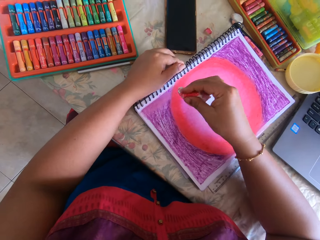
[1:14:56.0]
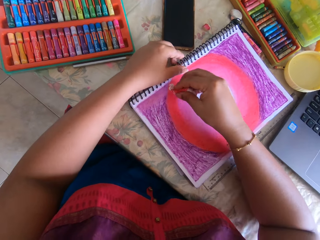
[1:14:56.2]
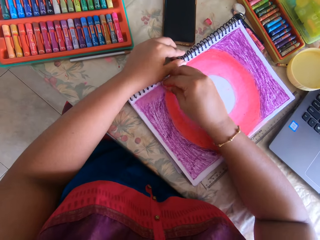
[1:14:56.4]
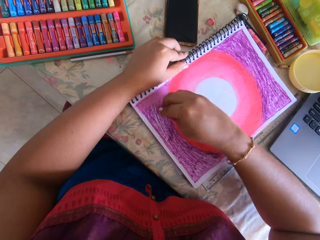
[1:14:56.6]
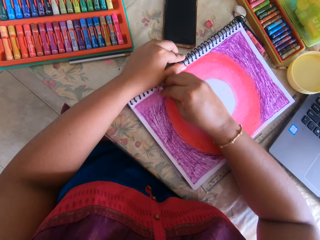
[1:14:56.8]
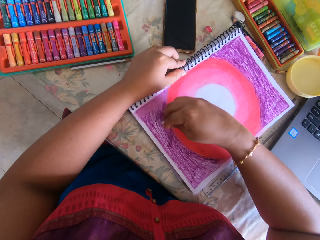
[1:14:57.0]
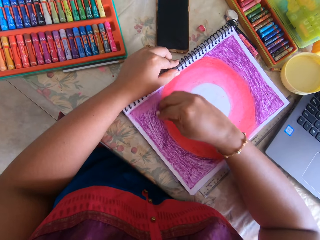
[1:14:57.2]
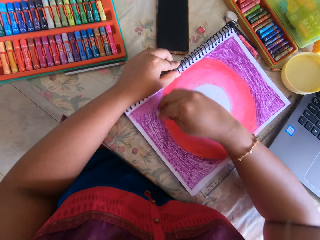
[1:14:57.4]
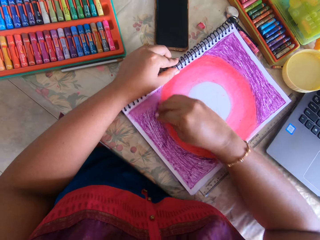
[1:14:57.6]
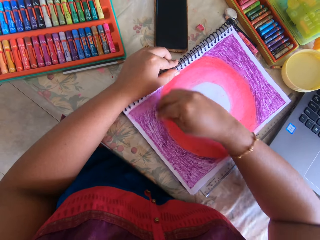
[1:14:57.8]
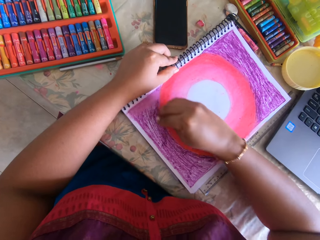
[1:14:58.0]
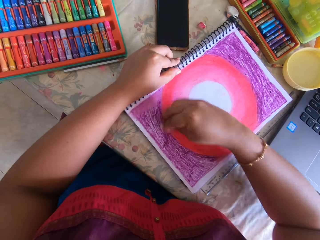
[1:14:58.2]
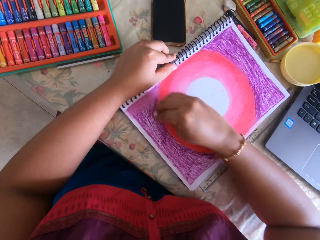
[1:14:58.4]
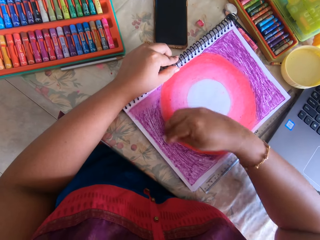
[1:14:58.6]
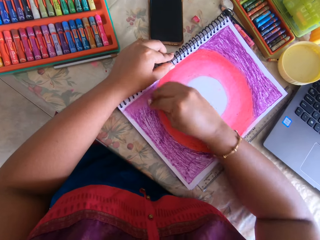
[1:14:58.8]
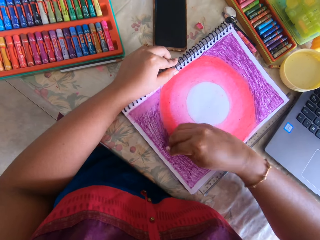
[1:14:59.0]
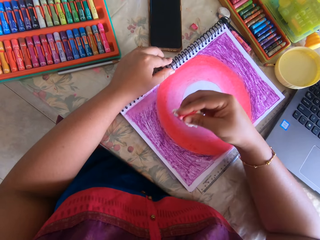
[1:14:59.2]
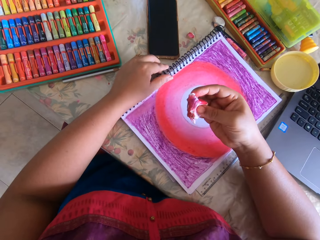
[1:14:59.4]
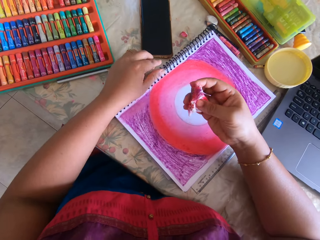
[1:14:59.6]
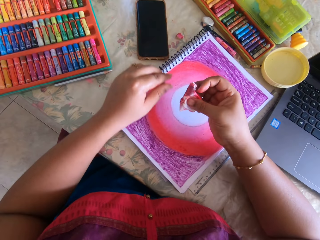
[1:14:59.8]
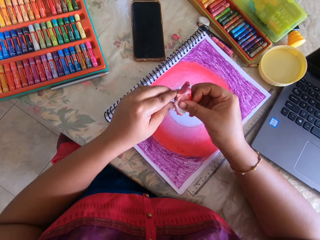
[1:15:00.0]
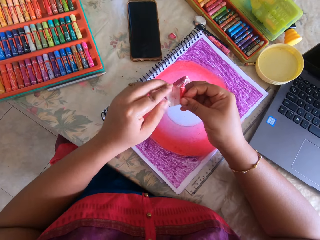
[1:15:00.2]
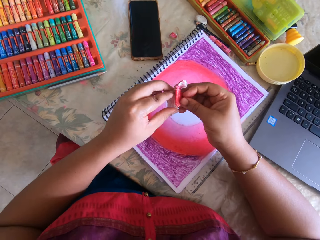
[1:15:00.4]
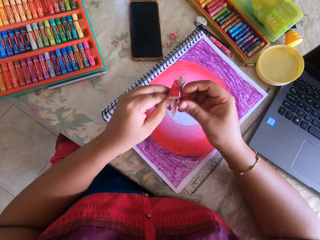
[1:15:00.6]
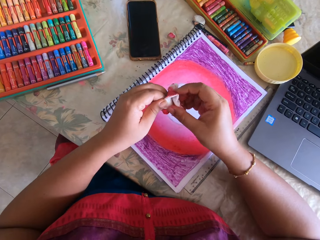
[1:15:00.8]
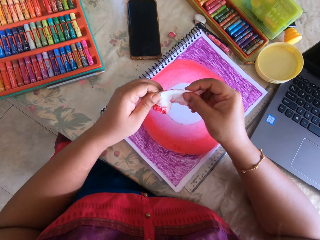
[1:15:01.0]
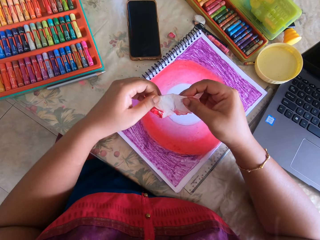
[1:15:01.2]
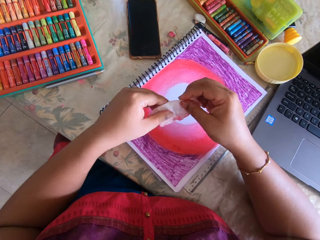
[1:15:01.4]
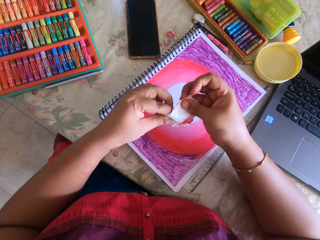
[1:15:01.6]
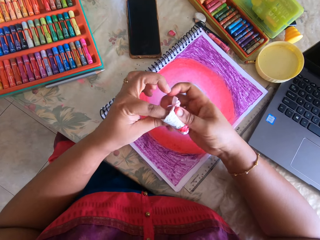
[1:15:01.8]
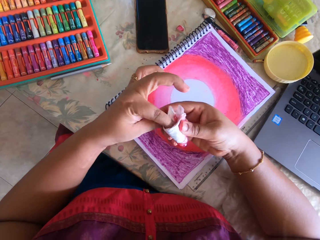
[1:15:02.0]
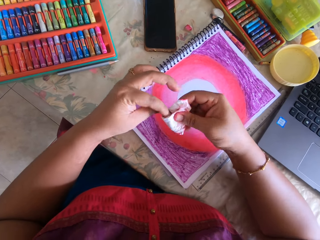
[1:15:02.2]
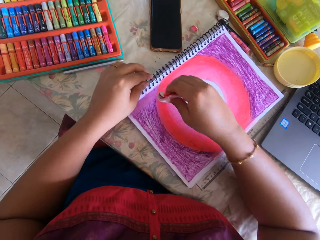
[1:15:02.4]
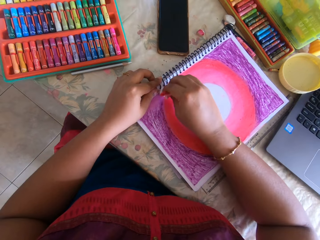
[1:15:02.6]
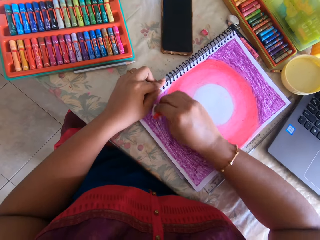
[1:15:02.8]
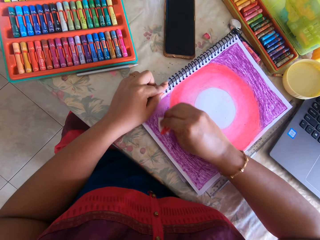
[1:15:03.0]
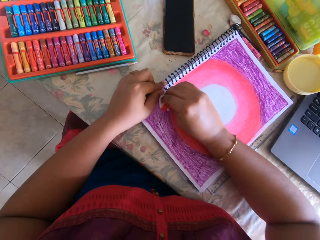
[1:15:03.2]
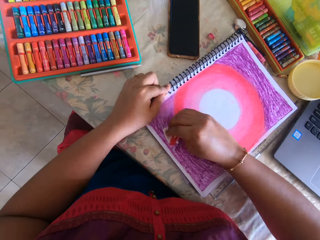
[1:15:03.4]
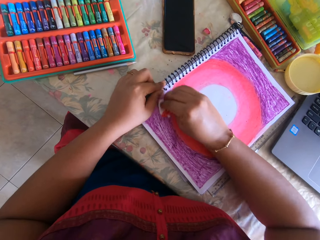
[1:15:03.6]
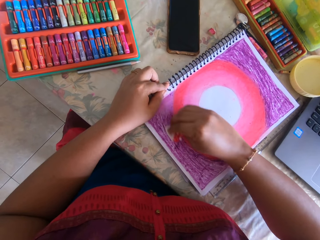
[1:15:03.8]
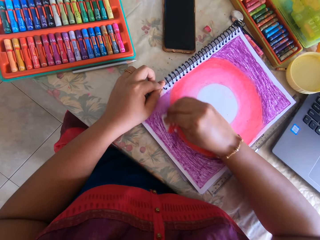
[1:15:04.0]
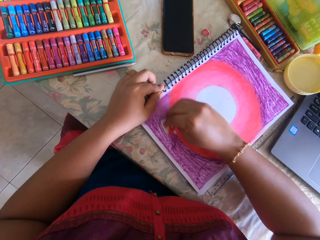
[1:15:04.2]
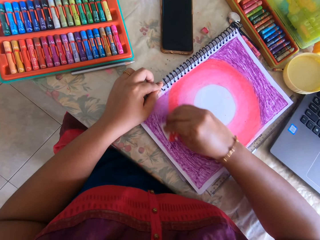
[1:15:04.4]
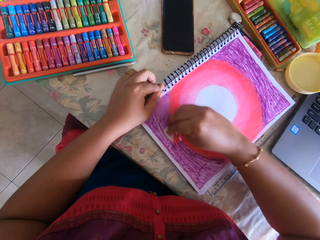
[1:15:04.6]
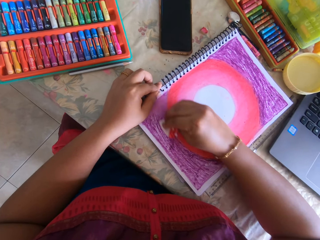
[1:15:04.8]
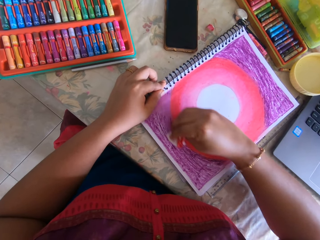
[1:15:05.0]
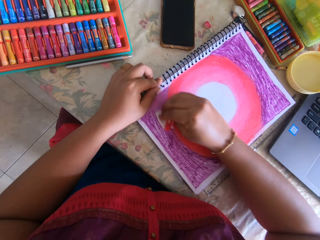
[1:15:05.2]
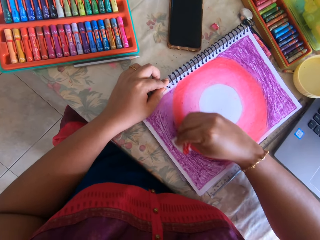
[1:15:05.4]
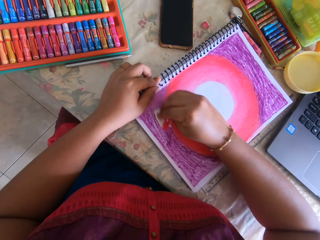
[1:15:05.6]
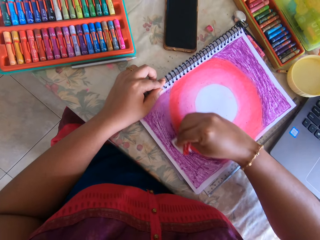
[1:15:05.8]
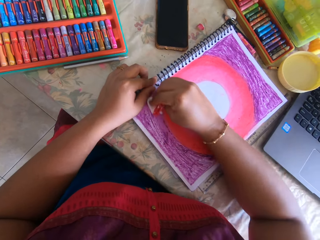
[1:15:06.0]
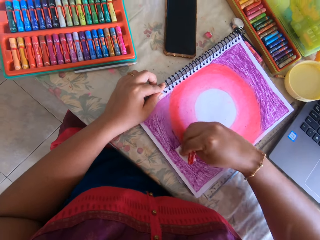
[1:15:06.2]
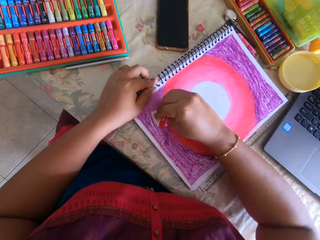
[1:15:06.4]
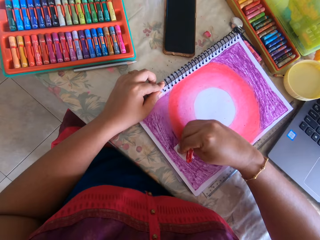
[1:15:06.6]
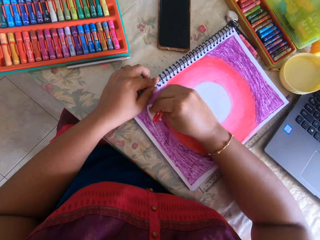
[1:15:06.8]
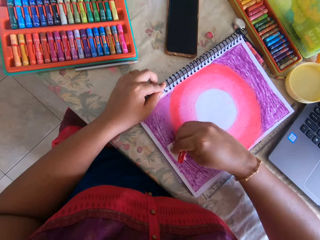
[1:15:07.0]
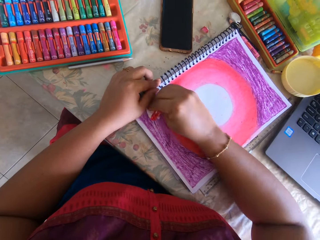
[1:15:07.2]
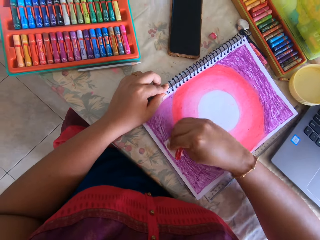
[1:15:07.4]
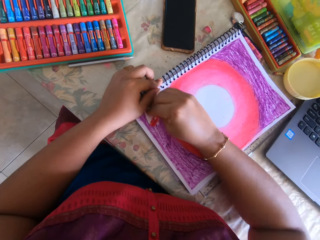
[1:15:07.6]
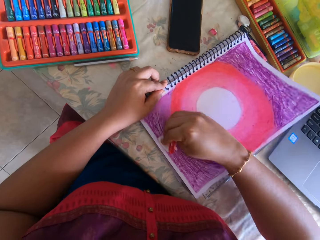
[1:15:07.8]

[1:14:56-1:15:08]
The camera wearer unfolds the paper. They fold the paper. They polish paint on a painting with the paper.

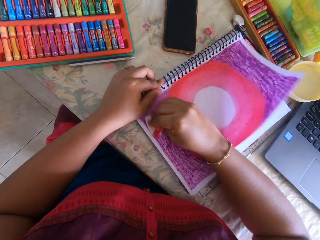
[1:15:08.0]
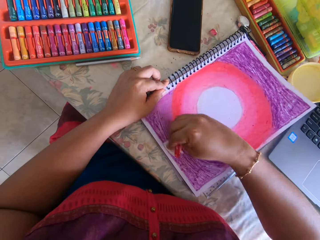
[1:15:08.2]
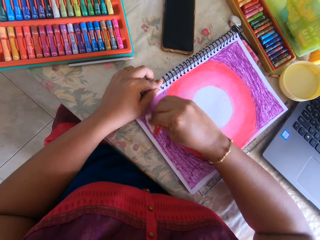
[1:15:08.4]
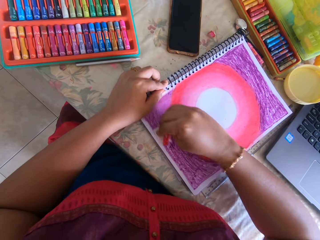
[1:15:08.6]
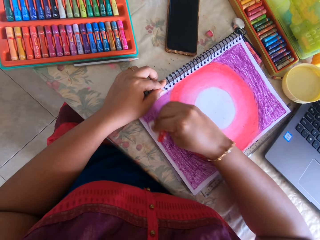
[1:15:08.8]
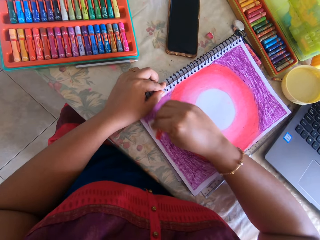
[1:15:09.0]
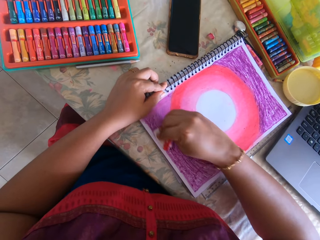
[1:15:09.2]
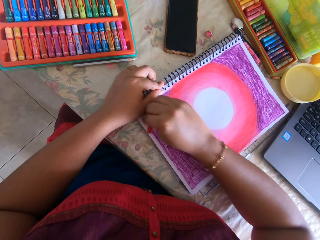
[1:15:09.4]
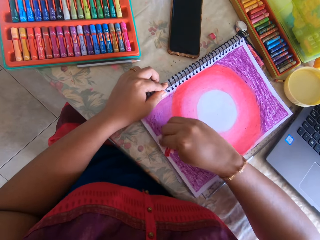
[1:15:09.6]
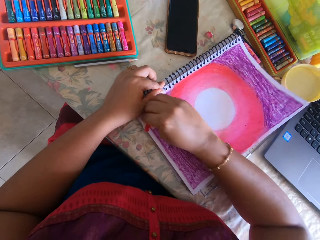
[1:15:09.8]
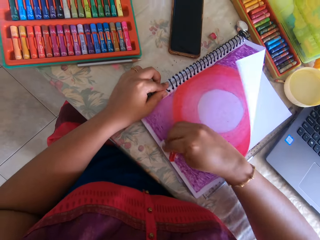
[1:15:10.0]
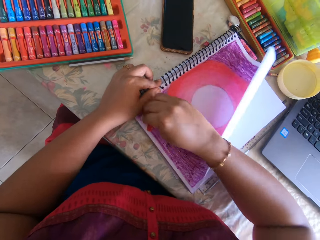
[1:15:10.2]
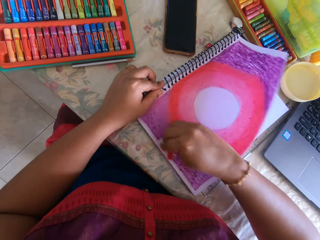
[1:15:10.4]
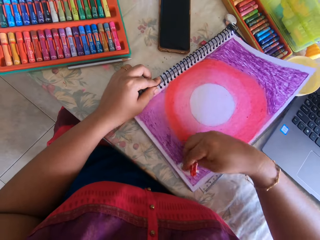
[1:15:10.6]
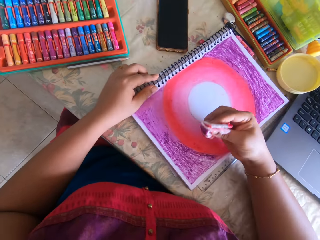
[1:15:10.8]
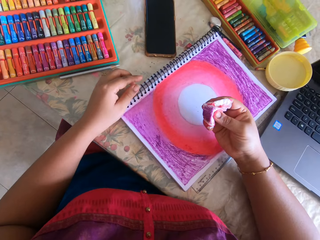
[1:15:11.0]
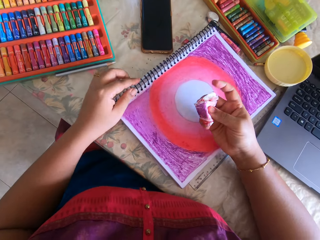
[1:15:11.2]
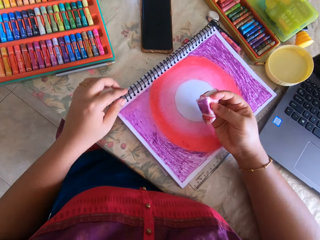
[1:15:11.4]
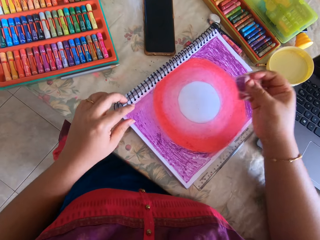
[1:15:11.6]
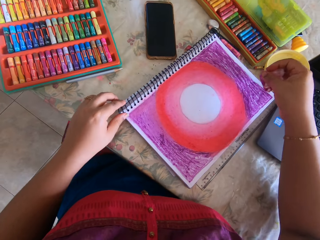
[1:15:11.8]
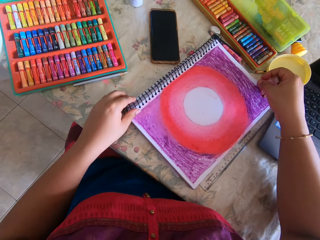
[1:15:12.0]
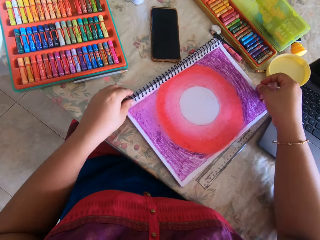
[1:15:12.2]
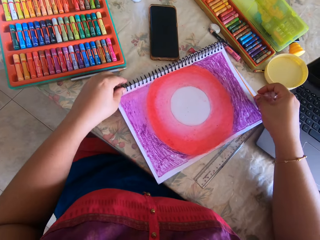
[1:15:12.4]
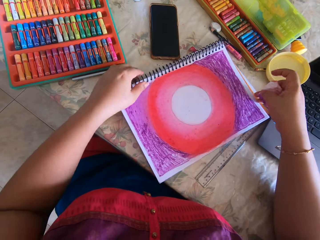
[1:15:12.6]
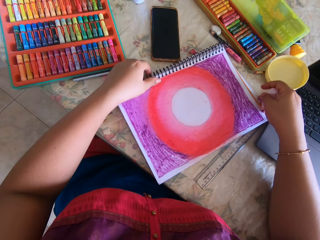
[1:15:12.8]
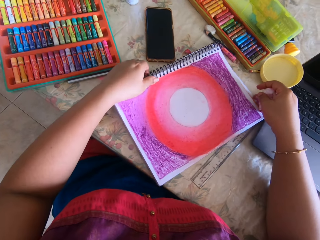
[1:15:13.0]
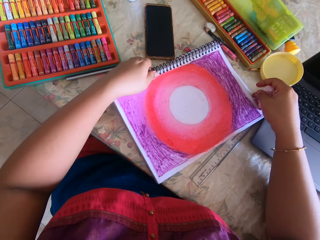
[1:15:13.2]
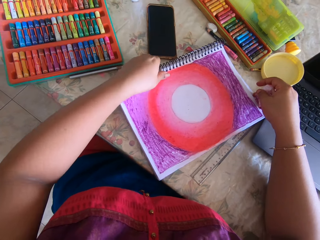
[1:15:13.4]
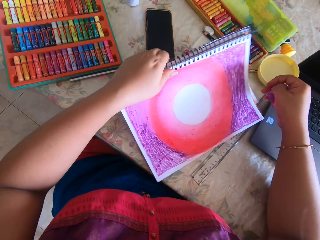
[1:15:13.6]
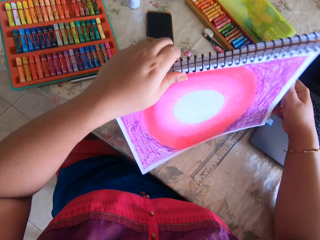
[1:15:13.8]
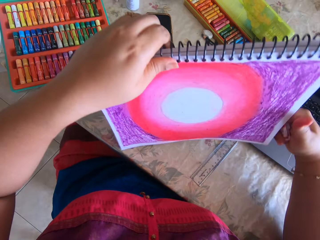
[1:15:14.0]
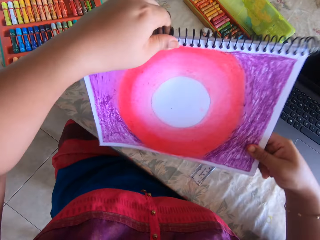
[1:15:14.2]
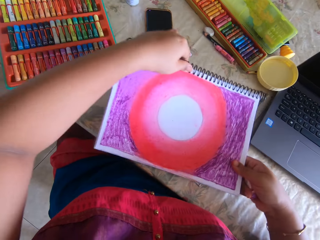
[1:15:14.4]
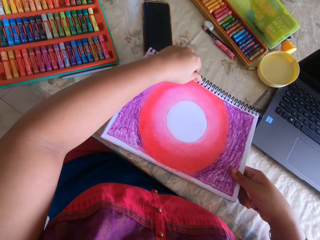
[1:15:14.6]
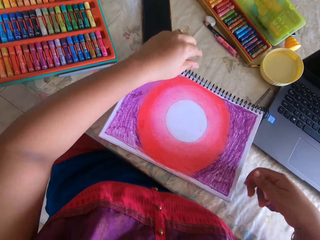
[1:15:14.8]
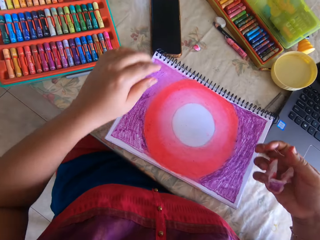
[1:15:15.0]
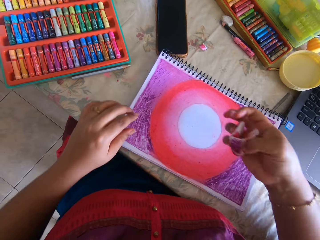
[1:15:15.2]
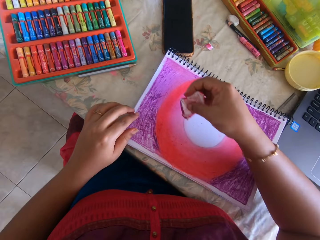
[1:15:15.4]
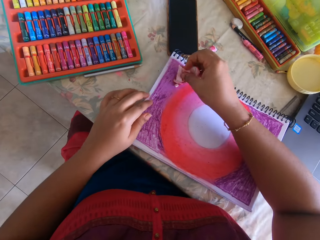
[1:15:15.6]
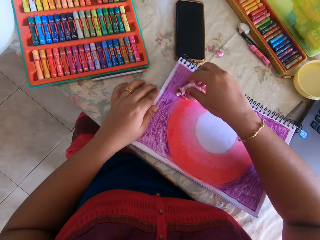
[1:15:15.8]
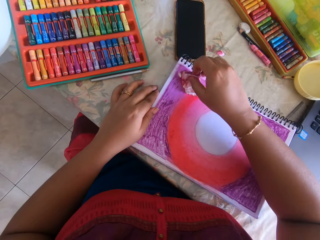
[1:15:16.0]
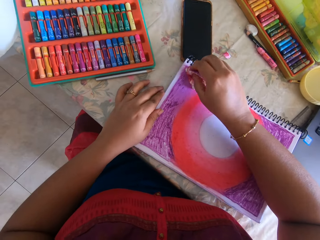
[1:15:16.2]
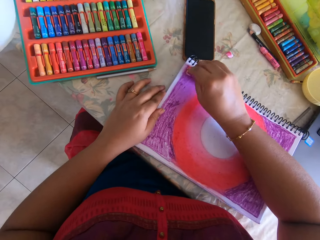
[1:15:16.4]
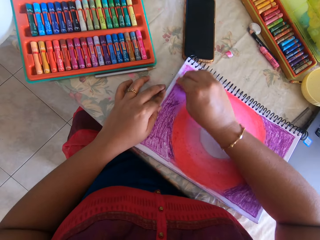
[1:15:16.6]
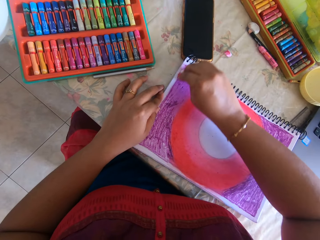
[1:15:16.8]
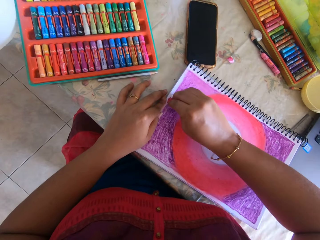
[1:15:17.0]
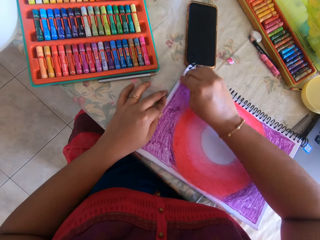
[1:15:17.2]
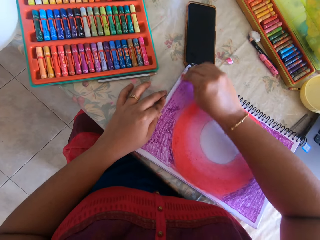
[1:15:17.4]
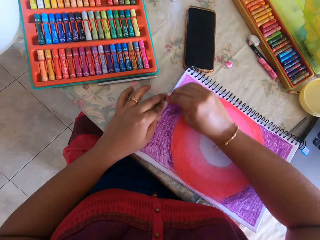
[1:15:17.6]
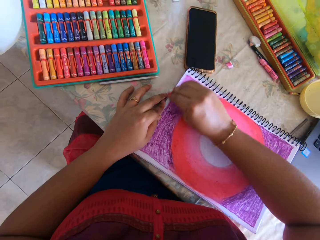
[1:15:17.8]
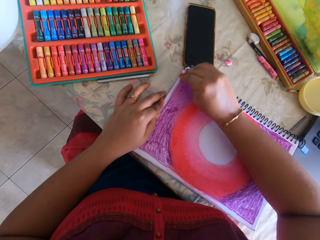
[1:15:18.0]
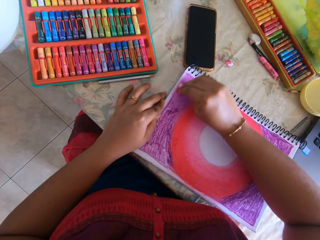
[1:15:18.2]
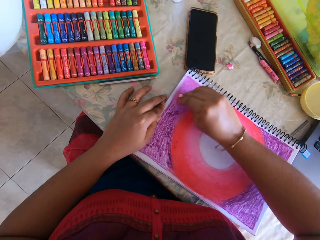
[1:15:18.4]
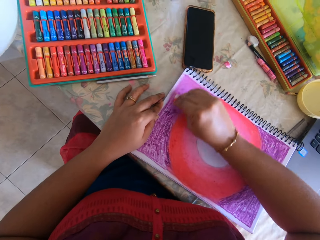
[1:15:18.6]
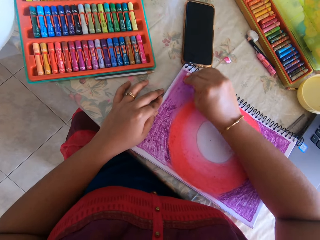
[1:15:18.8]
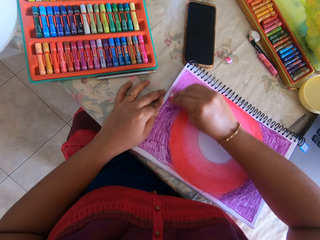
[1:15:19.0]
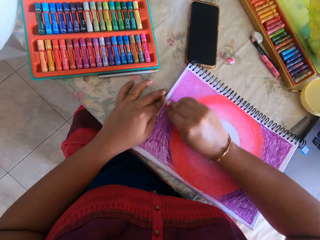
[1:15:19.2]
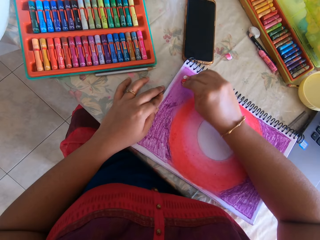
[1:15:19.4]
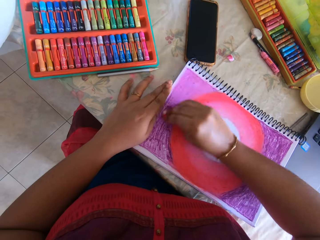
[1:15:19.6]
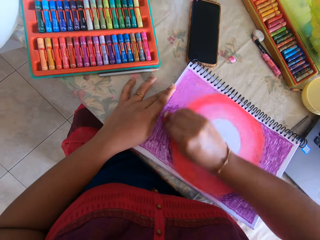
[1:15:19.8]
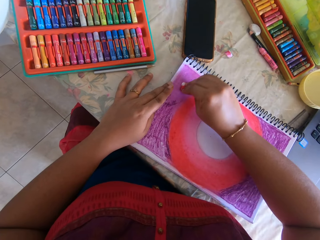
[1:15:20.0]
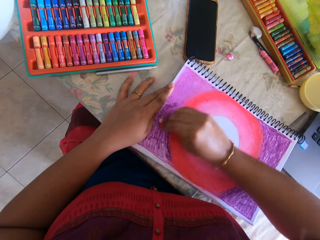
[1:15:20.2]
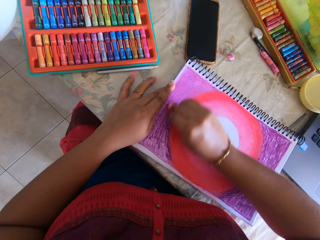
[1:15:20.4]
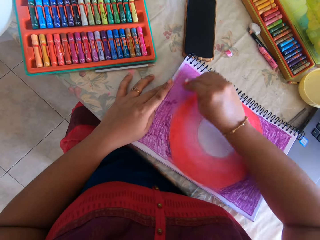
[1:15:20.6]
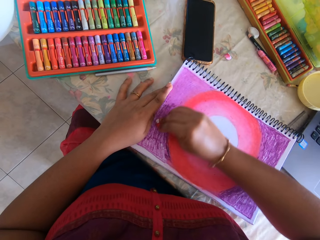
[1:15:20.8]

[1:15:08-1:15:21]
The camera wearer looks at the paper. They rotate the notebook. They lift the notebook. They place the notebook on the table. They polish paint on a painting with the paper.
